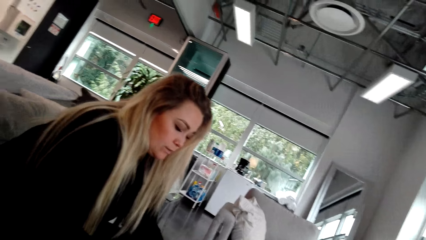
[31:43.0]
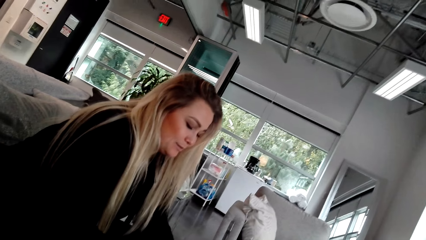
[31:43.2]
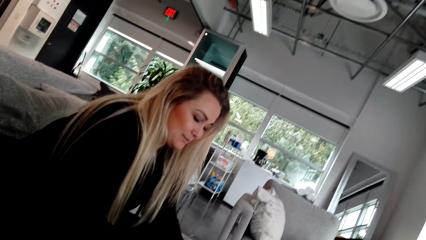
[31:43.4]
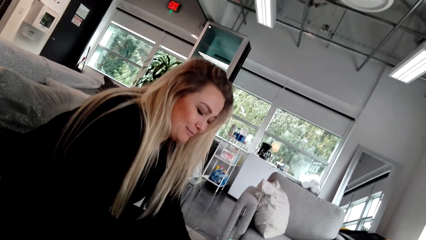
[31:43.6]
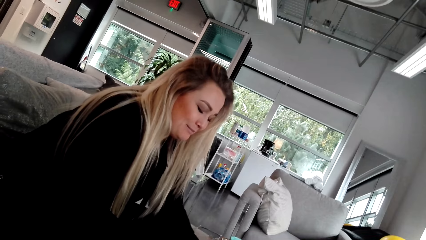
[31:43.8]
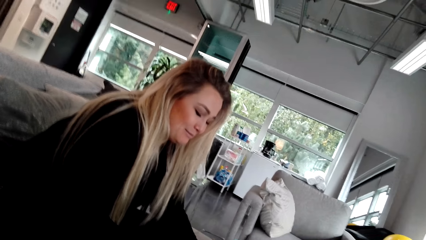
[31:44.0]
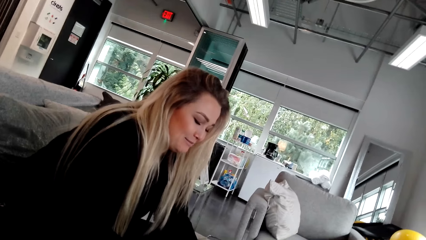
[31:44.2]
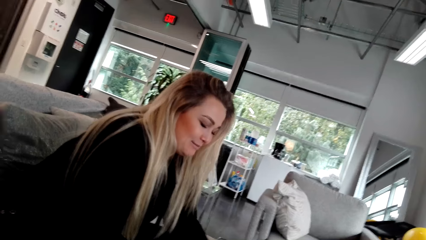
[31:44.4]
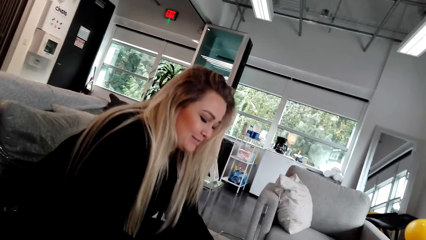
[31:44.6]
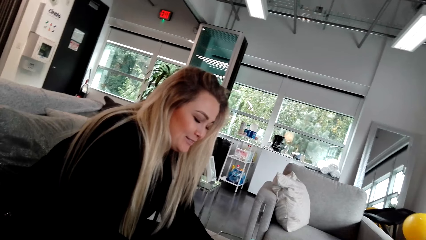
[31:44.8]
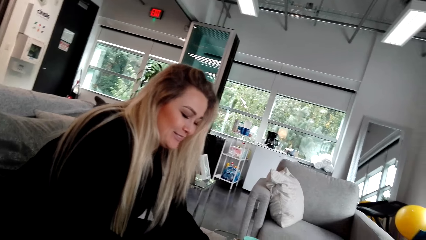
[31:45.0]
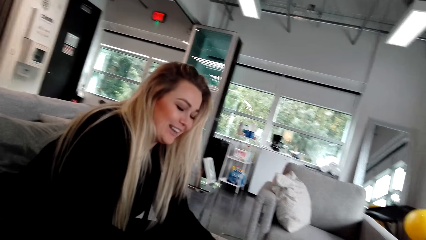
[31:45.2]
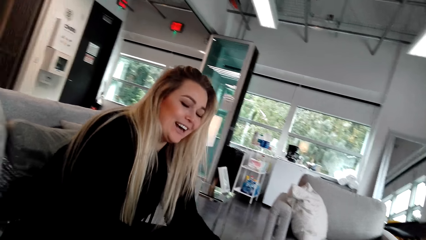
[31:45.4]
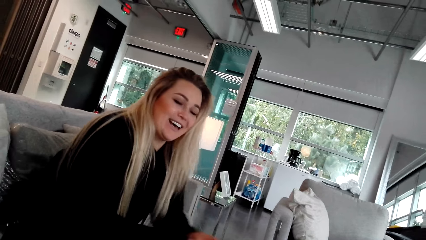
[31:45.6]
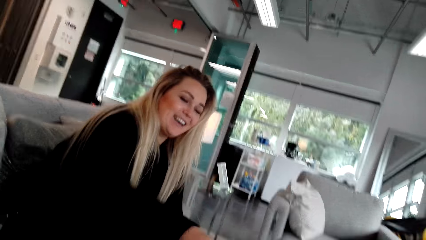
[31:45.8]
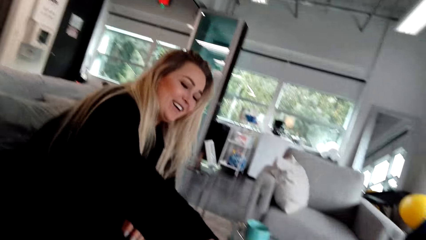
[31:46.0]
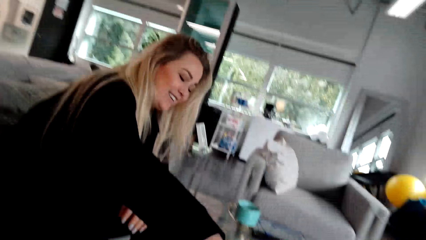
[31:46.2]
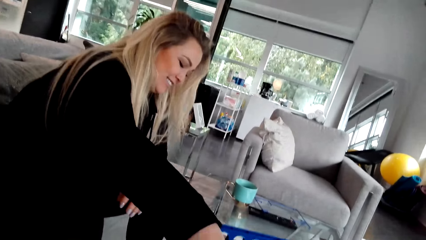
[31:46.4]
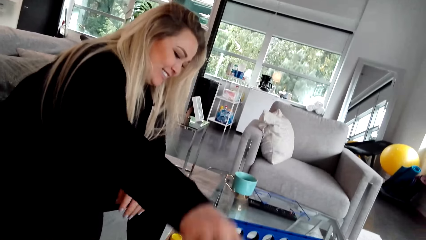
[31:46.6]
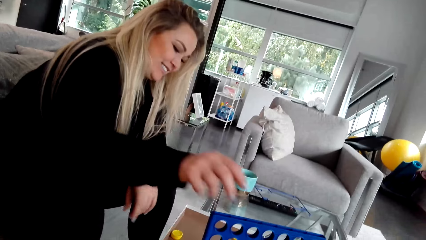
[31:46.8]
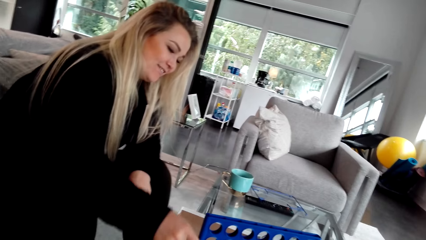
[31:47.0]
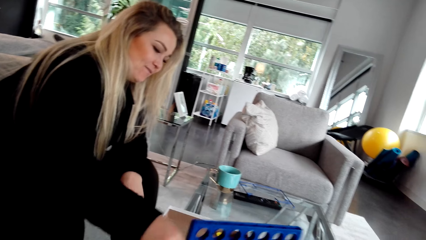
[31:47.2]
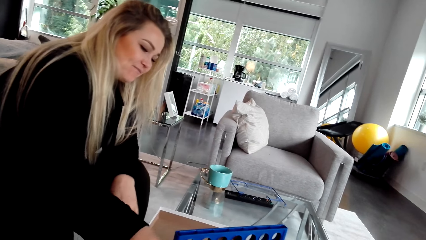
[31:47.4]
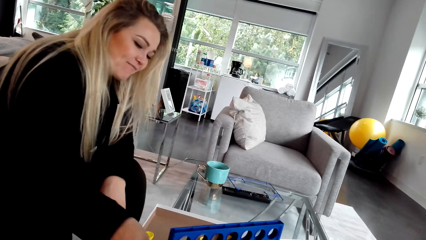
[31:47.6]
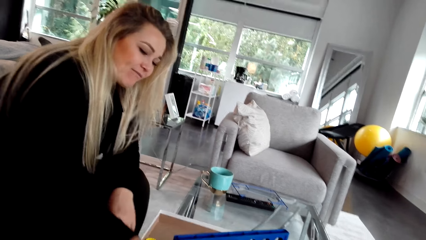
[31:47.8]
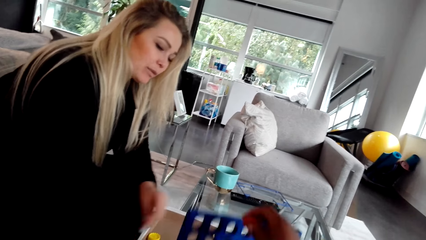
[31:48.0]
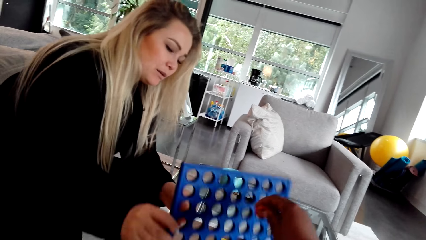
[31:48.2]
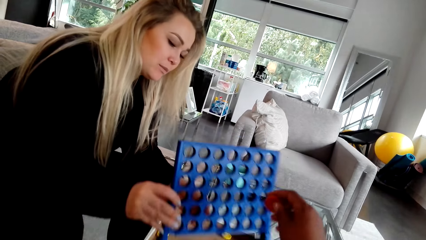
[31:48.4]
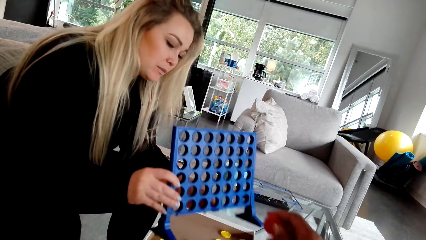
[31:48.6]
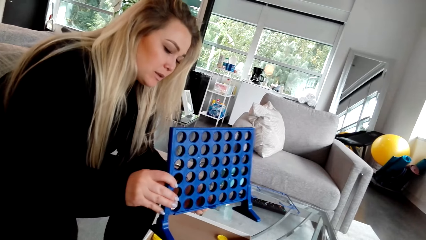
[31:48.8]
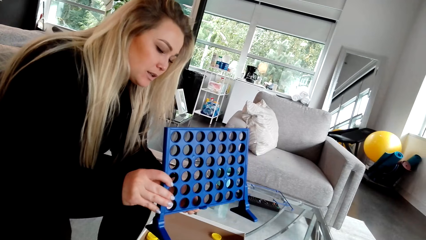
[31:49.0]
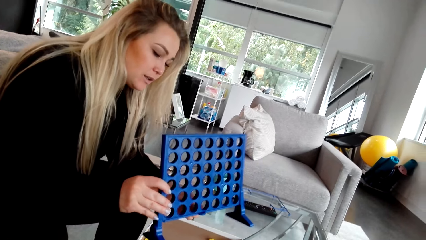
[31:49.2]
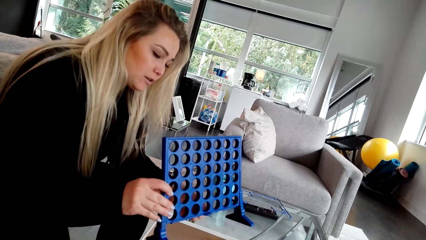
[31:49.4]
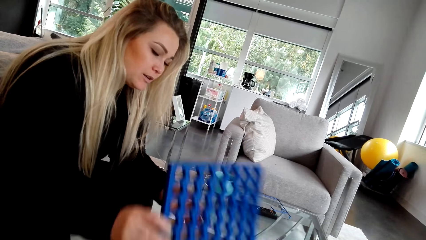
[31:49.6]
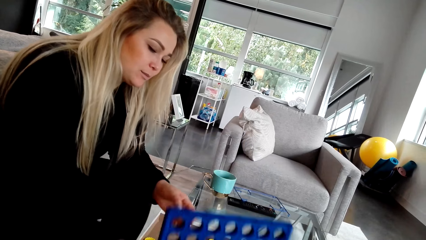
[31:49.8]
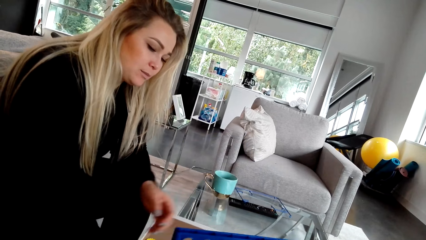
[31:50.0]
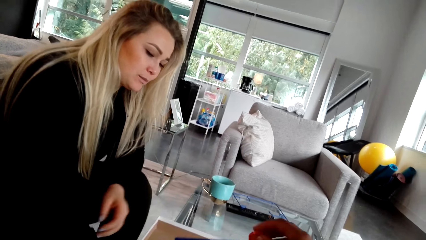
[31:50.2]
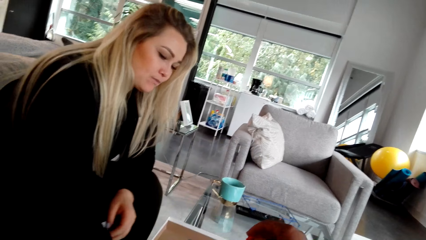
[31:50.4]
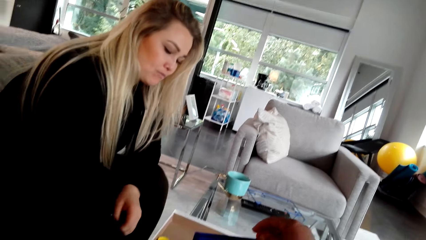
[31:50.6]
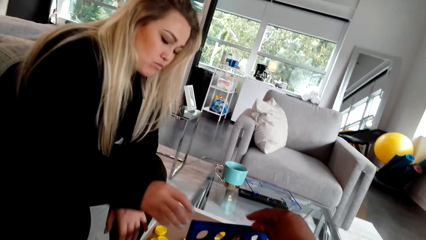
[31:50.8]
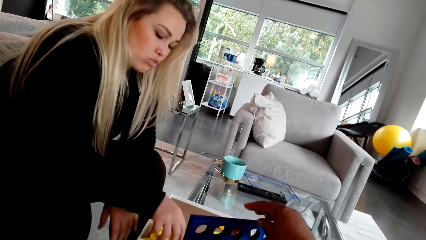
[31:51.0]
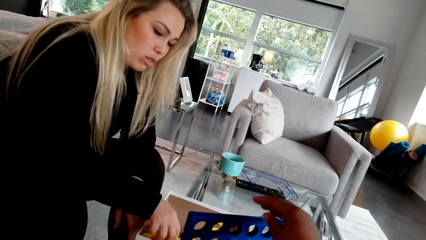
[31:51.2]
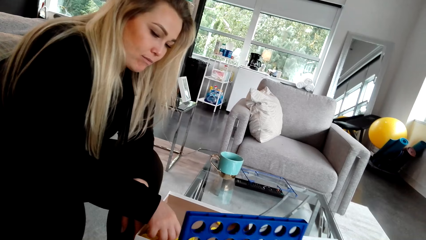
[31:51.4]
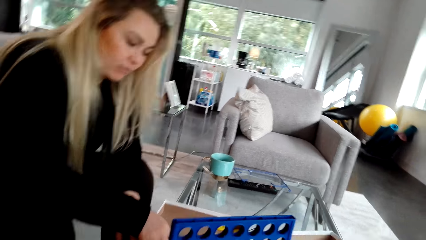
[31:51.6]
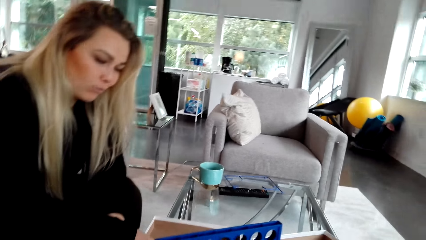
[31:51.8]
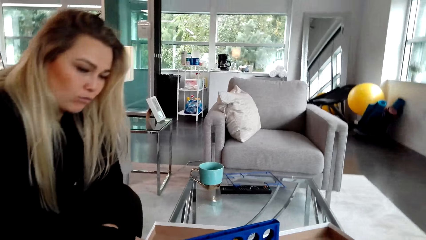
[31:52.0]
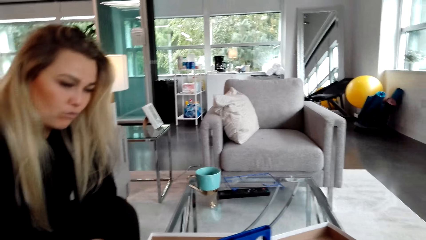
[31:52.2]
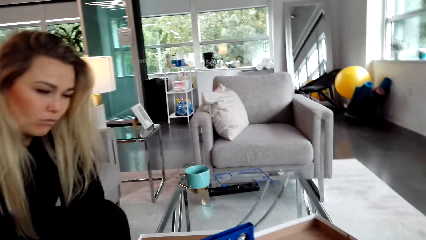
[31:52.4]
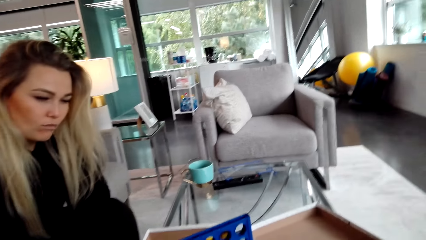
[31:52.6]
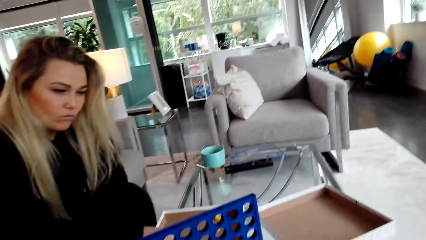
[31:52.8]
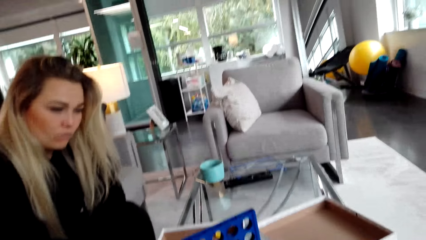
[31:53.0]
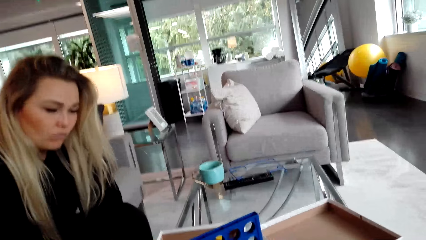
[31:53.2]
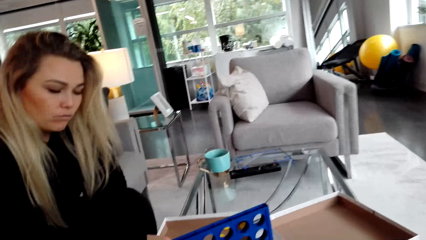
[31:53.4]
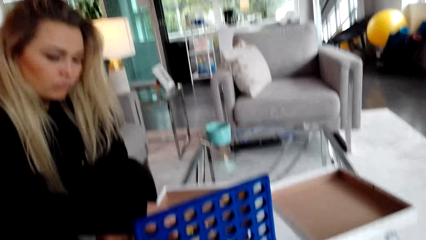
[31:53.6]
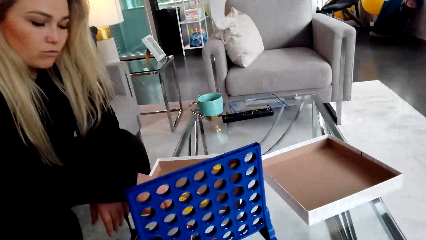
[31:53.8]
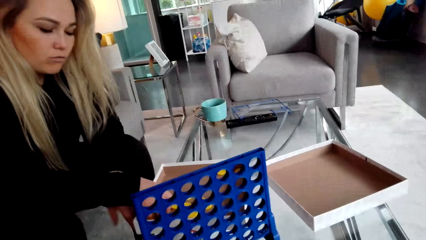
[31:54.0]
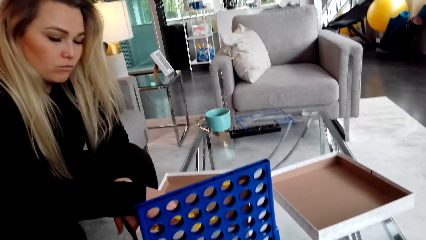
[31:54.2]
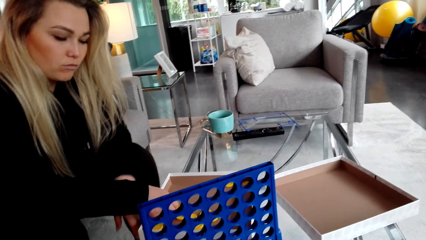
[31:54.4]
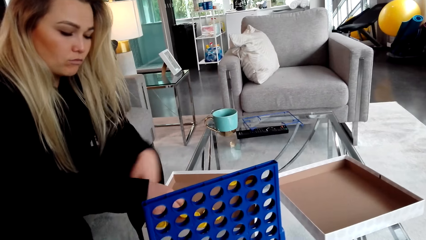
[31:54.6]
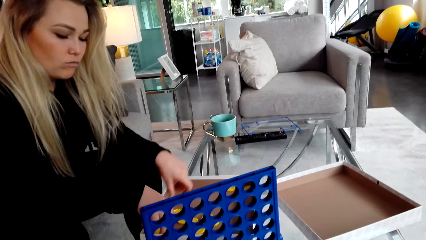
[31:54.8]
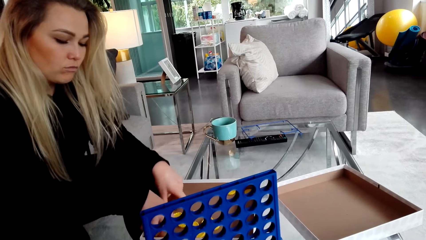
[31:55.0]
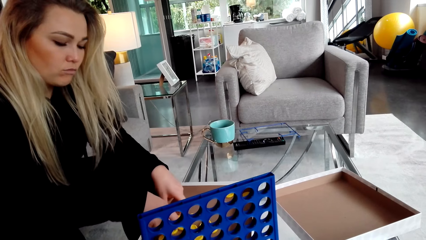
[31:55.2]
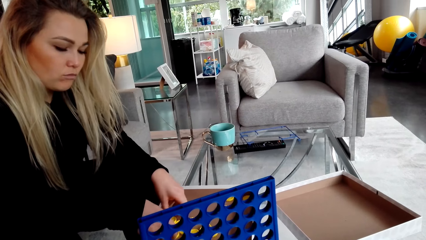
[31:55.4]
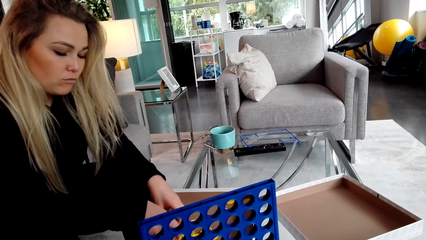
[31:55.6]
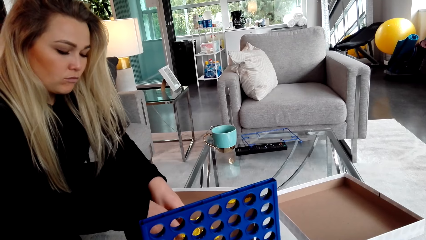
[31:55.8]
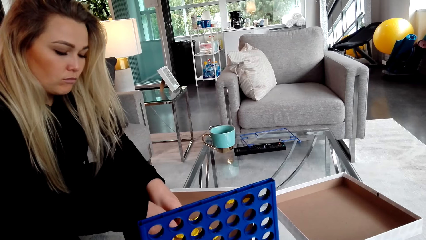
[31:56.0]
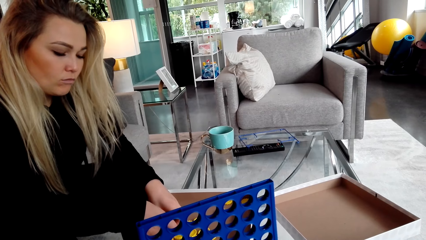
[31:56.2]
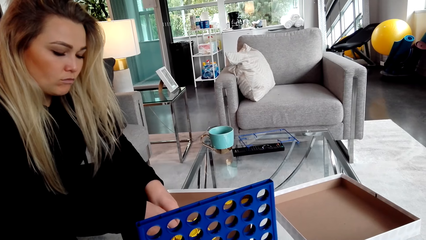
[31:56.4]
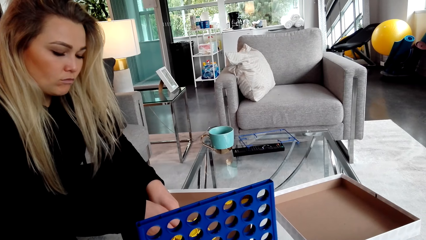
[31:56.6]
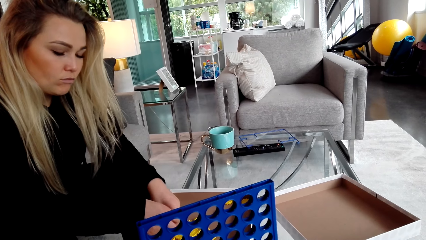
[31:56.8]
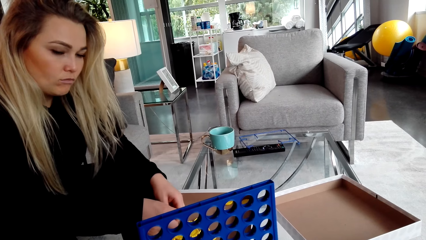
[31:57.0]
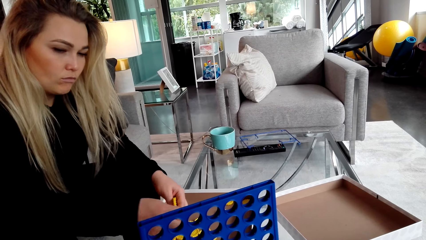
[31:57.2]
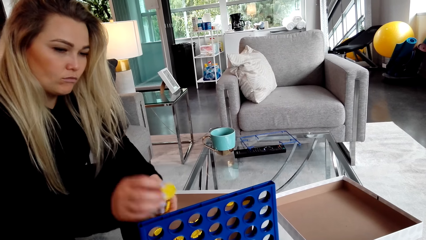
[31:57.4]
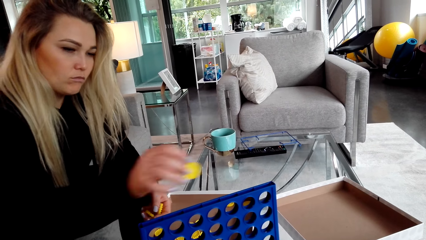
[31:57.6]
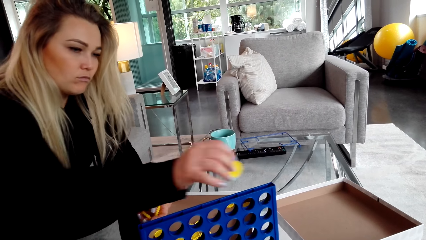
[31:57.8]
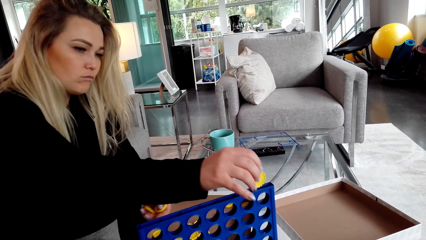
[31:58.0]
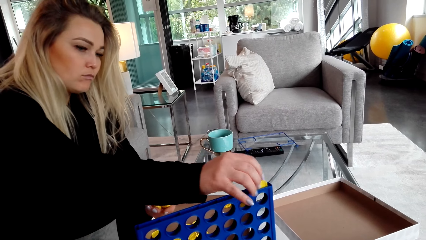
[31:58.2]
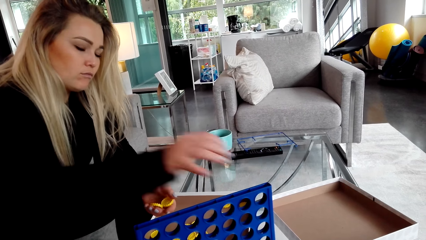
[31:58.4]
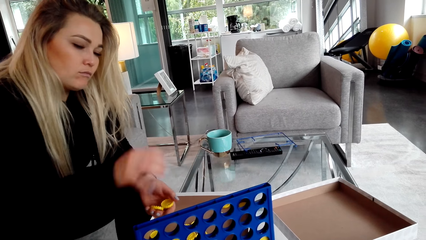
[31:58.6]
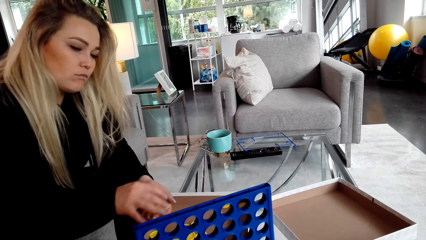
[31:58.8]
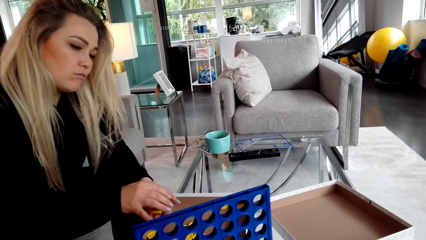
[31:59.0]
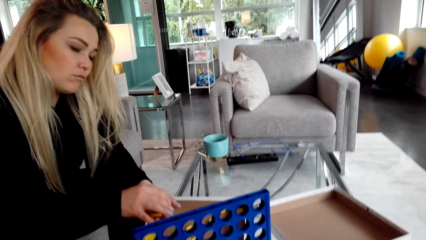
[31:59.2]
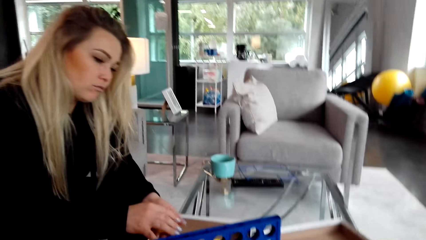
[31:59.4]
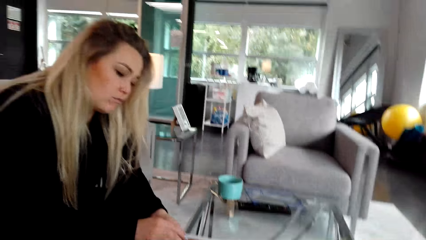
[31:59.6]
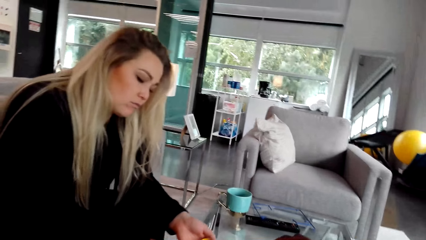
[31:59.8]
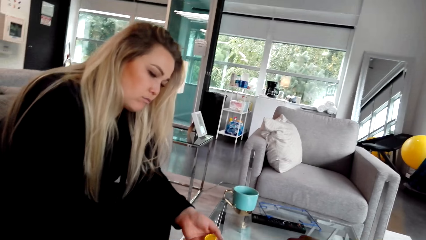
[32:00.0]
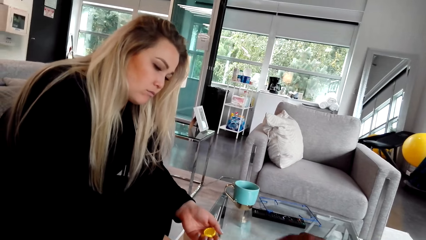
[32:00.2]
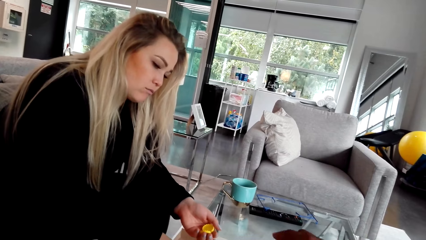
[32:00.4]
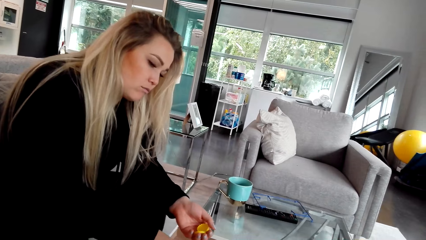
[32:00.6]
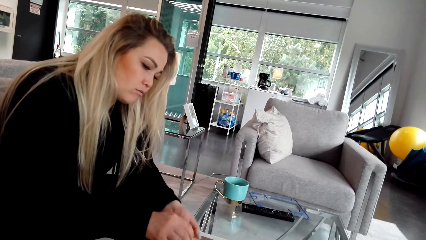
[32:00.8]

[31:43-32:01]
The camera wearer converses with a woman. The woman puts bottle caps in the box. The woman takes something and holds the crate. The woman places the crate on the table. The camera wearer puts bottle caps in something. The woman picks up the lids. The woman places a lid in the crate.
